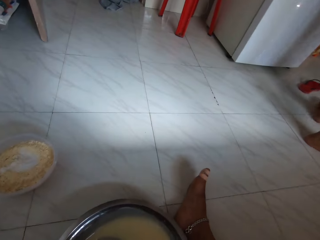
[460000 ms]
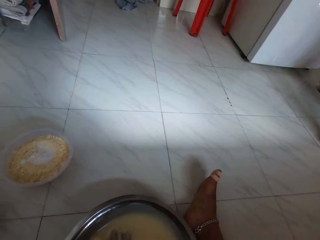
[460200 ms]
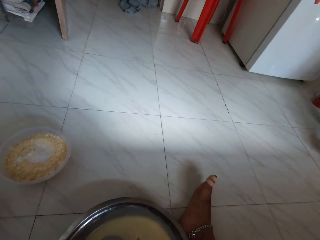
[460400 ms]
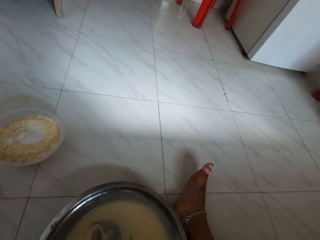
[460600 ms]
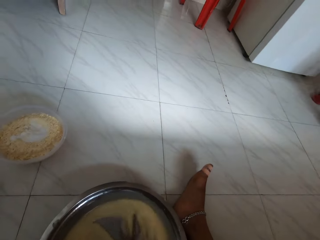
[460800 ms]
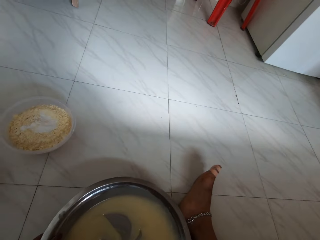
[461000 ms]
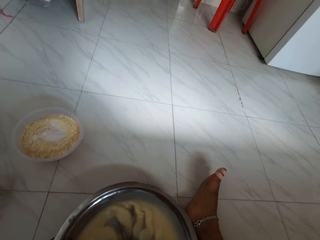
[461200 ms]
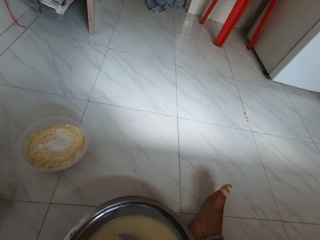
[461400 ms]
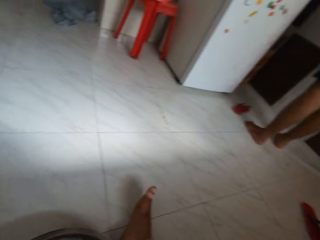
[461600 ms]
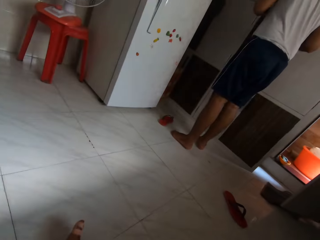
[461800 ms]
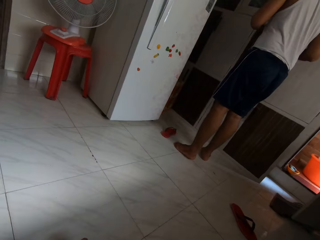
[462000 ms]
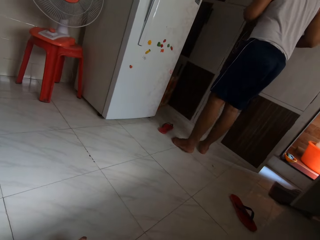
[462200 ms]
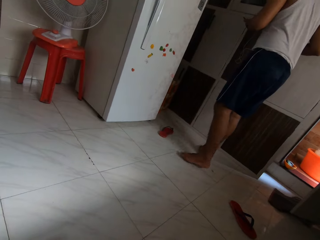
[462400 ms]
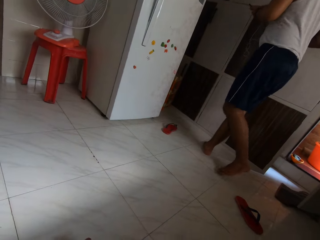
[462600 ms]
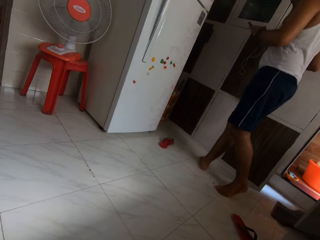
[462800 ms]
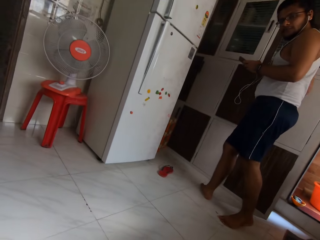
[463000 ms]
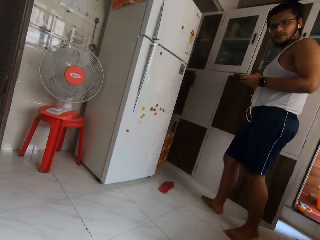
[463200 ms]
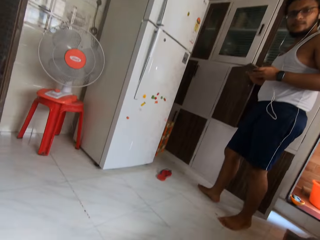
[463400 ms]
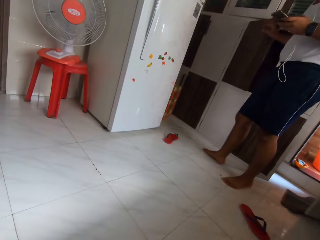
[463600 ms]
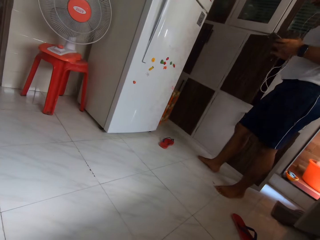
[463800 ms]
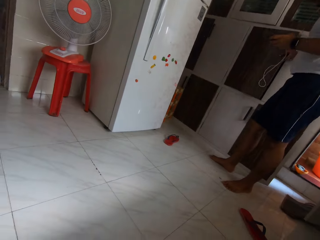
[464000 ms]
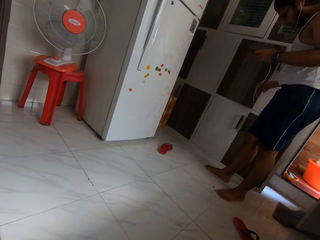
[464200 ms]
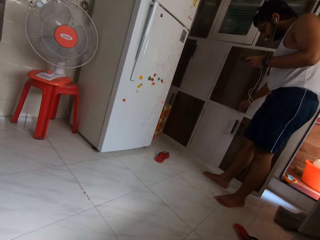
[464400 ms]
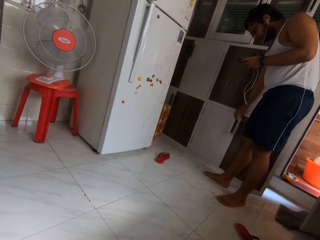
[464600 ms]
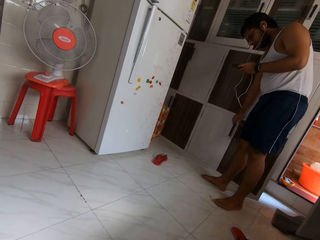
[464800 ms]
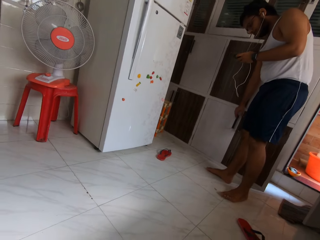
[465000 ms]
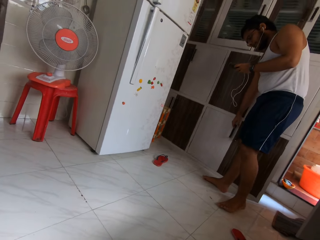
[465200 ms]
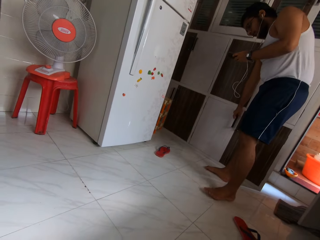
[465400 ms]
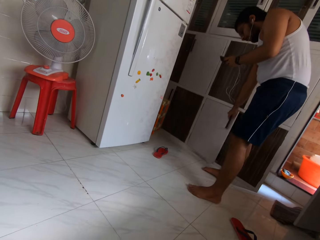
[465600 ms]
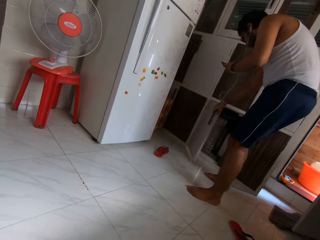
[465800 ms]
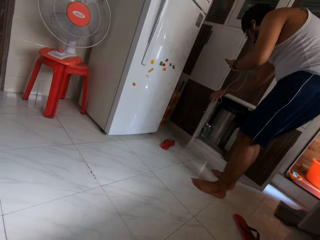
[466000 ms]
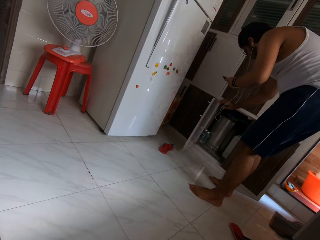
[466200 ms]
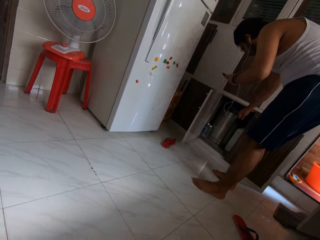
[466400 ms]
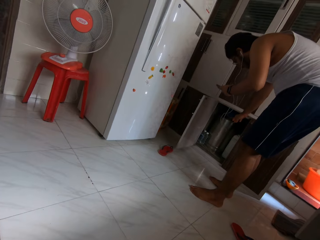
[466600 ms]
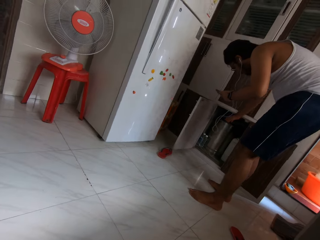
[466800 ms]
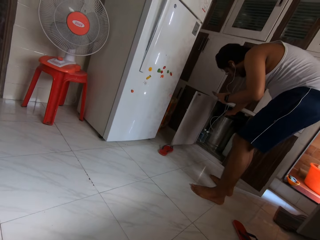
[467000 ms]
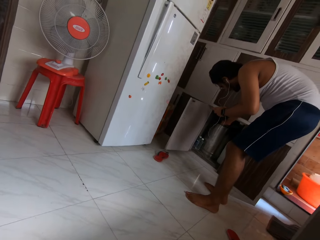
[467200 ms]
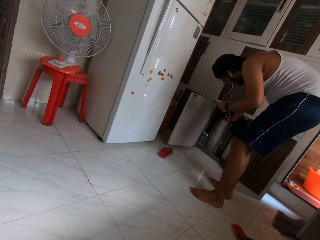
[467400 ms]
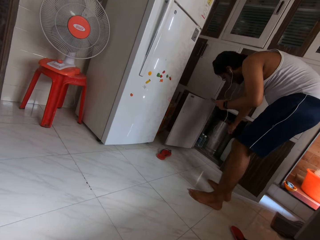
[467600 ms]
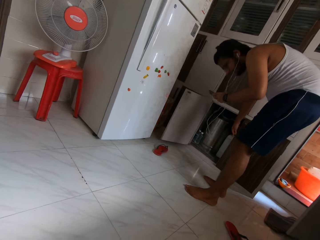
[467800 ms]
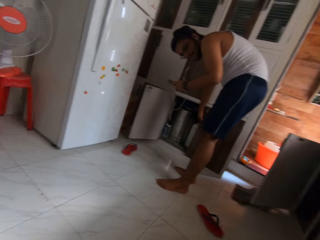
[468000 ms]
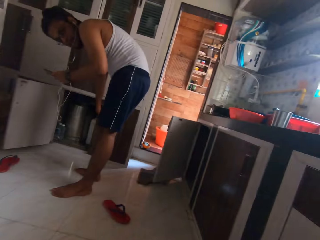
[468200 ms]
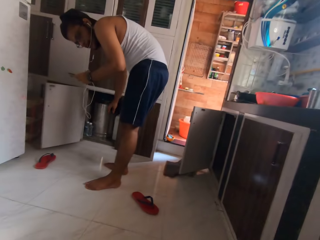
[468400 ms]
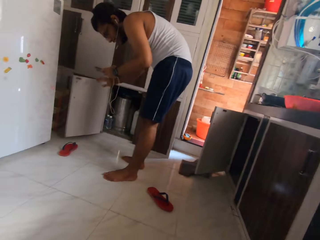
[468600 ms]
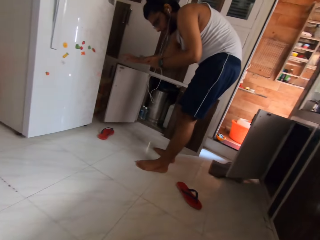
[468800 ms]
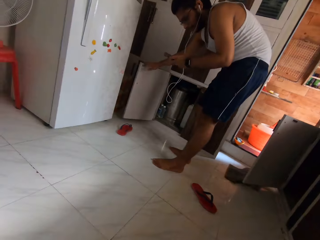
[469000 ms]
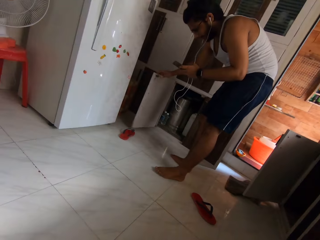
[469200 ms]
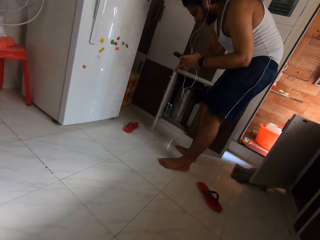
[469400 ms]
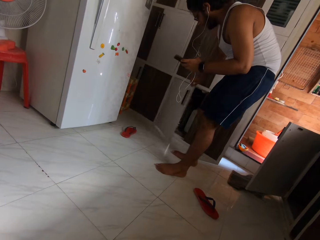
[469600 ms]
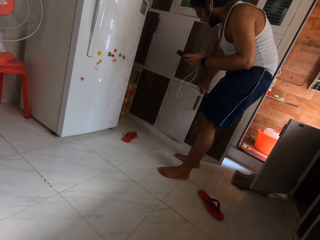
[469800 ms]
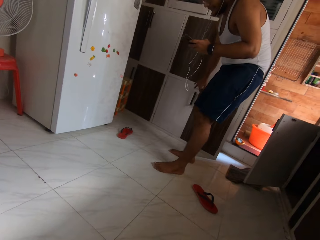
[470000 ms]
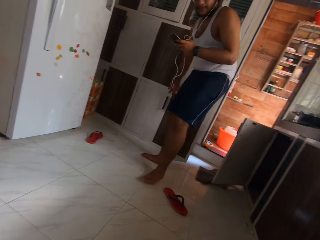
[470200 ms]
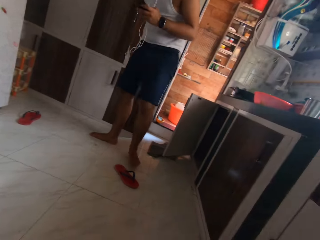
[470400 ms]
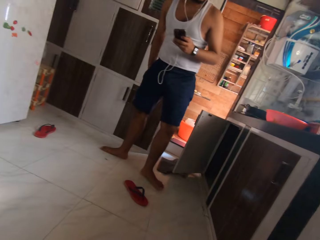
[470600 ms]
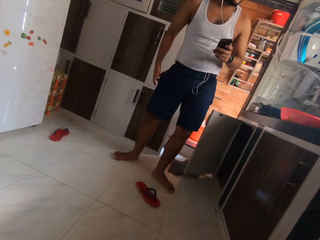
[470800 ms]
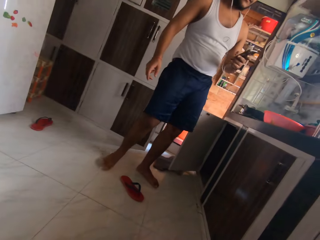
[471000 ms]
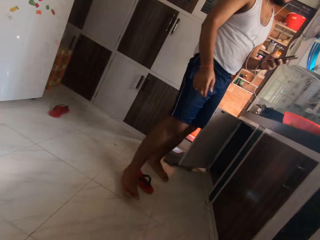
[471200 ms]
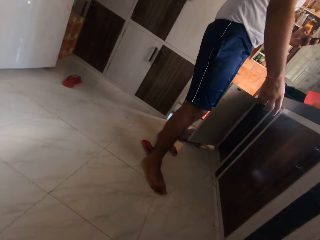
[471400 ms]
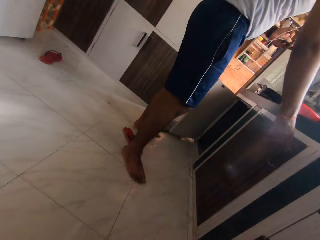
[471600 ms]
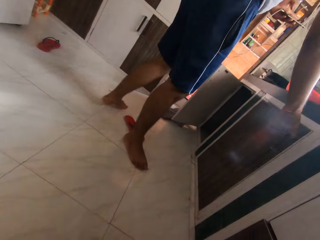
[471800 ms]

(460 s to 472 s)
The camera wearer talks to a man. The man opens a cabinet in the kitchen with his right hand. He opens the cabinet again. He closes the cabinet in the kitchen with his right hand.

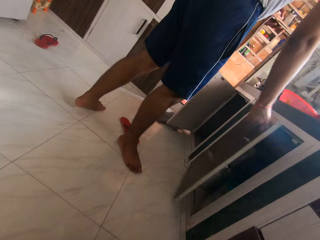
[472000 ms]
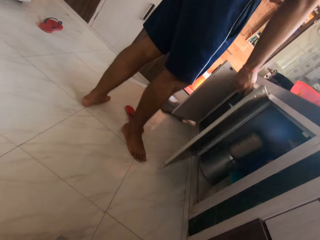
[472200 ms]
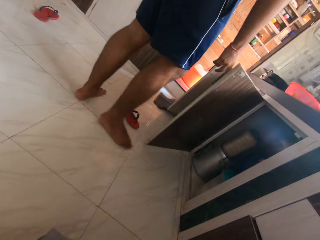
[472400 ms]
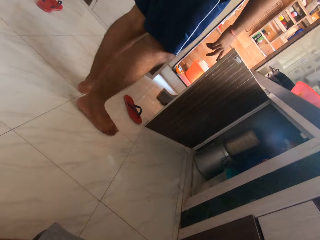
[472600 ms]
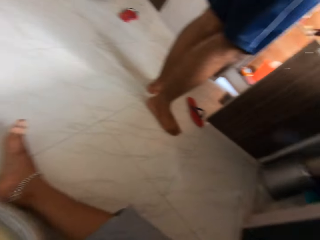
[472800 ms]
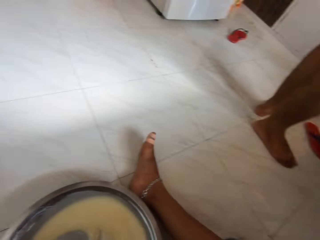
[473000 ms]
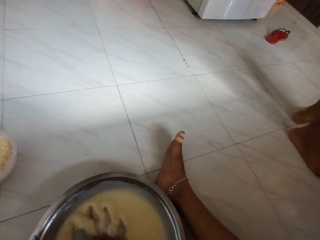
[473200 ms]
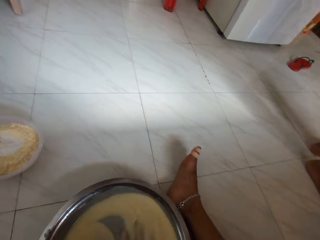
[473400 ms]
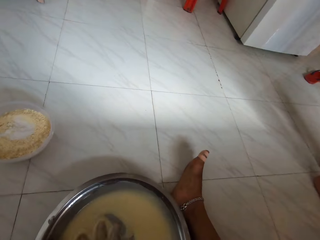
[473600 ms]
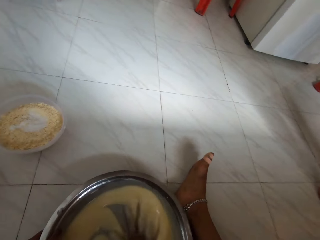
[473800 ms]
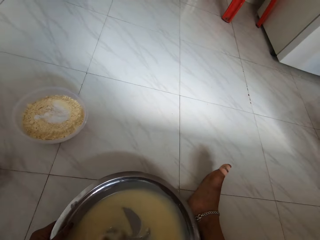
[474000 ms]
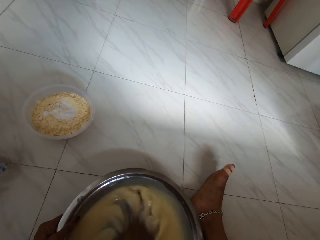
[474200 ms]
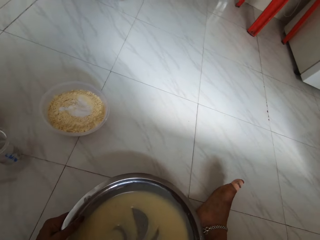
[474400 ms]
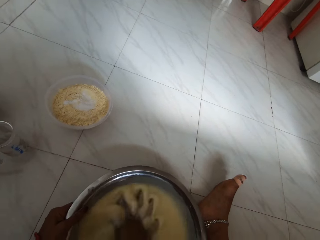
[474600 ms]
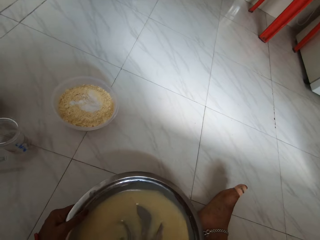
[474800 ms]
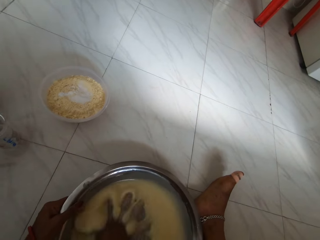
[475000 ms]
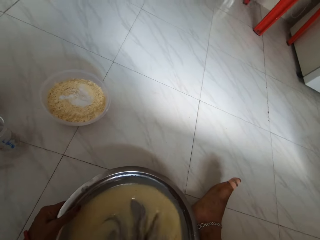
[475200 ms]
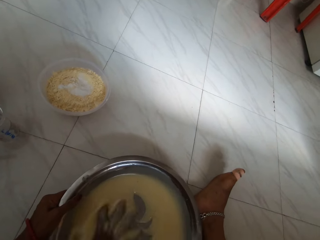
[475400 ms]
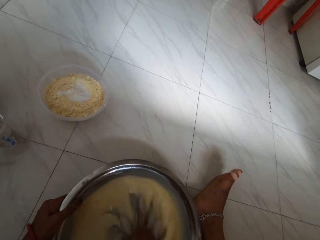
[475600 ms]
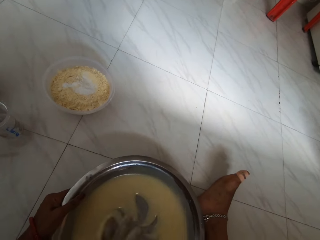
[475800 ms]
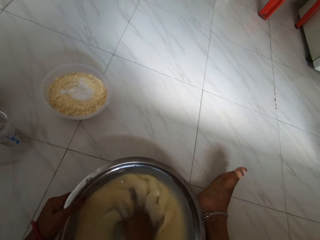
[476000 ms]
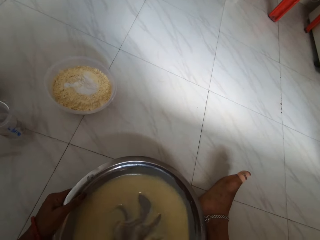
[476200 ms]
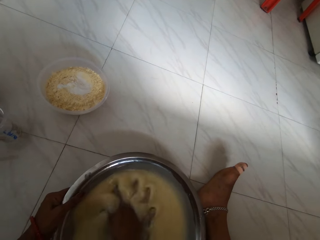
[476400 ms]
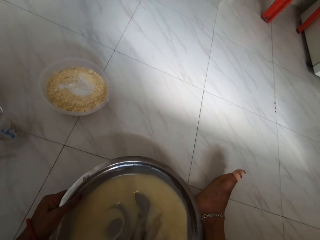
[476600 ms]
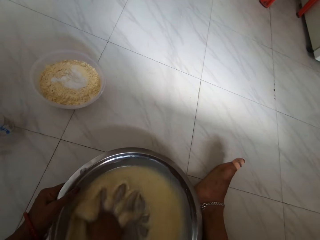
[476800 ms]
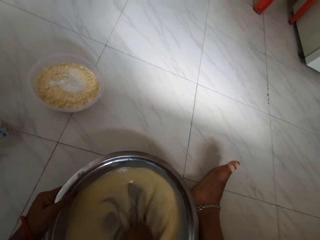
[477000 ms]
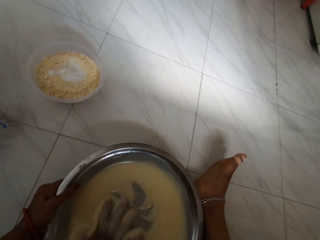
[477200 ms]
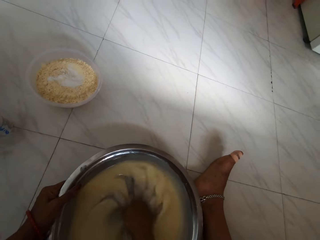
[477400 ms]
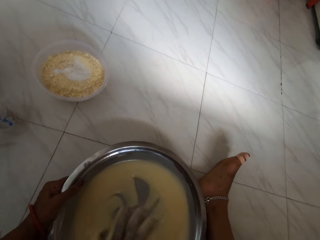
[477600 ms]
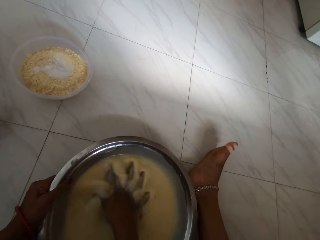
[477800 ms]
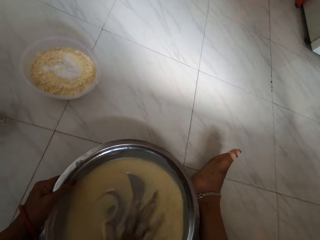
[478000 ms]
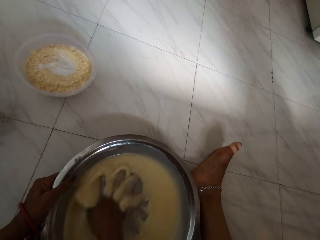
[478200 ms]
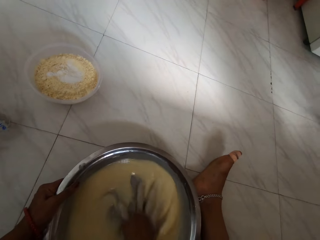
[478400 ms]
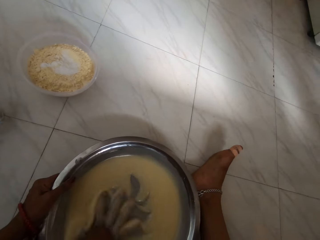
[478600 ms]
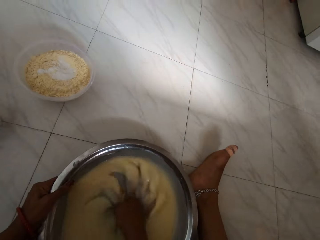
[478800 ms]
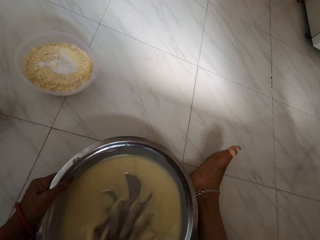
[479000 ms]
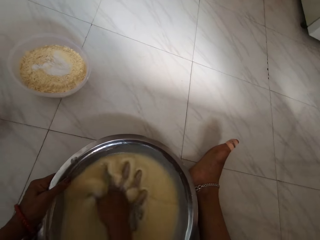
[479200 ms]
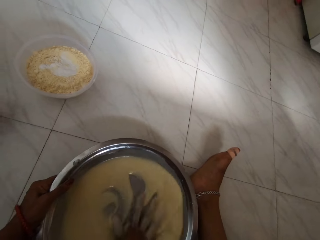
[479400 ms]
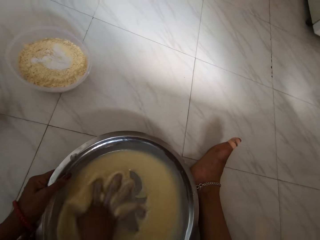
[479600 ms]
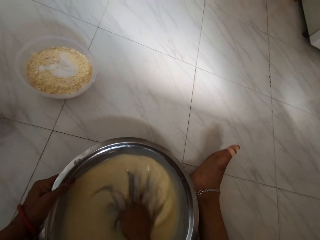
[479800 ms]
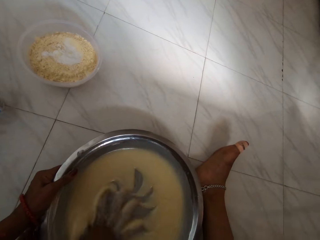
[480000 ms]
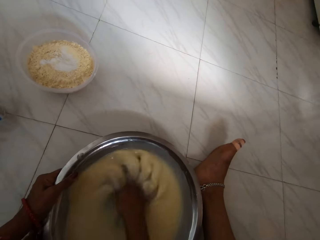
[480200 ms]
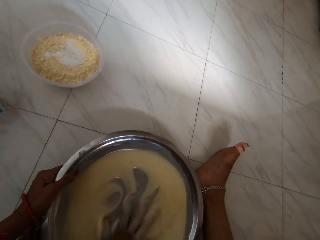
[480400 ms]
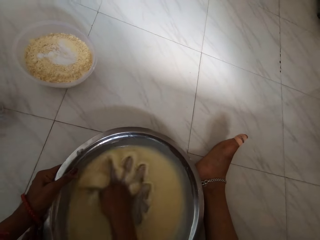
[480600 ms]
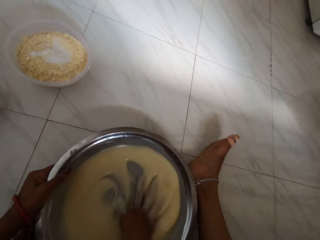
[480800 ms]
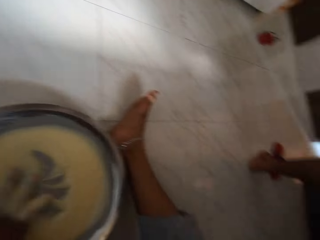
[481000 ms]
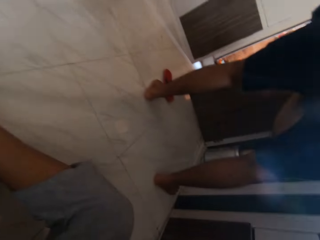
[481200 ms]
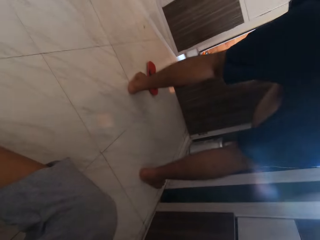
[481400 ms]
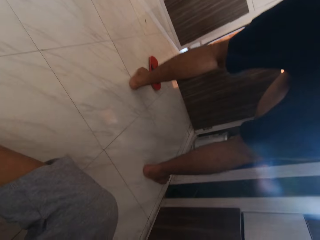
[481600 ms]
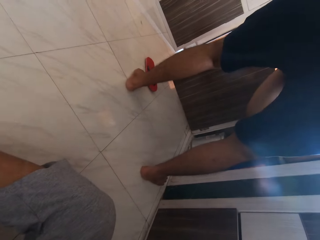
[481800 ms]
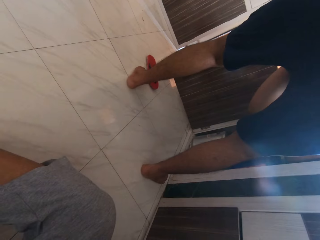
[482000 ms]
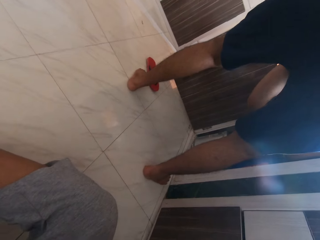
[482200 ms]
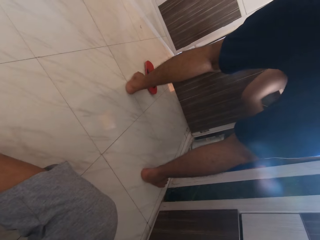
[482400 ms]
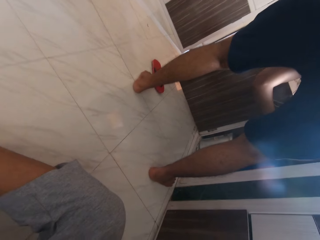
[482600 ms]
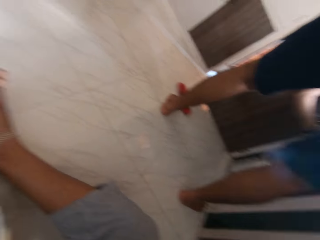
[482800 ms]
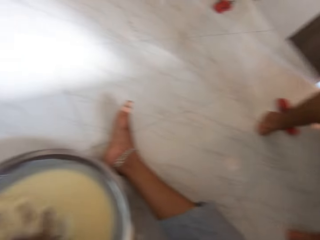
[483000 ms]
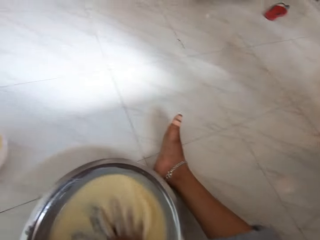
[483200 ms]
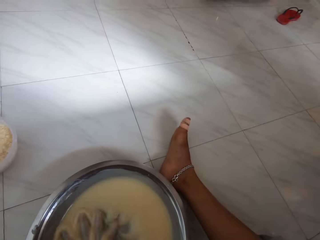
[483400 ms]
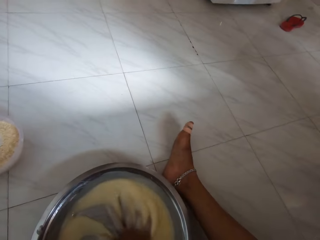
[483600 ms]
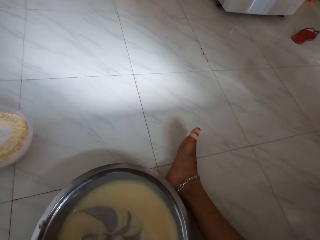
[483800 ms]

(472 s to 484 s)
A man opens a cabinet in the kitchen with his right hand. The camera wearer mixes the flour.
